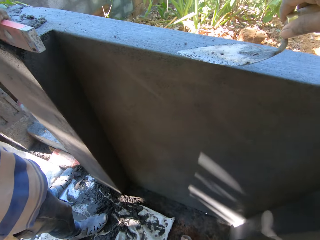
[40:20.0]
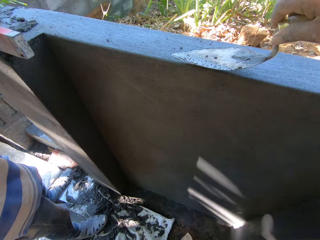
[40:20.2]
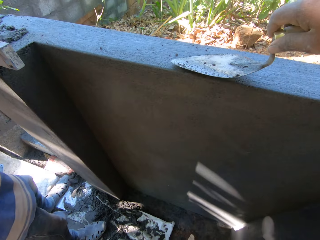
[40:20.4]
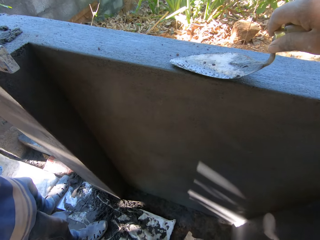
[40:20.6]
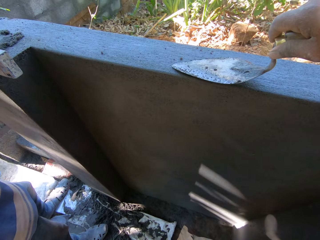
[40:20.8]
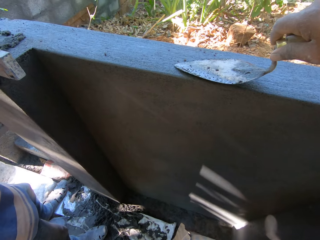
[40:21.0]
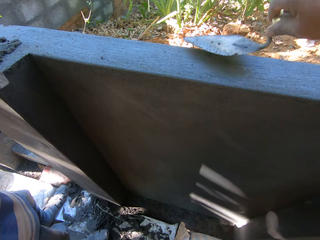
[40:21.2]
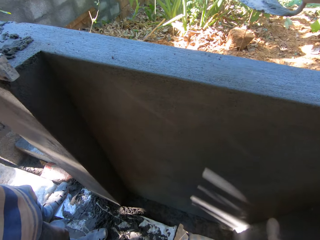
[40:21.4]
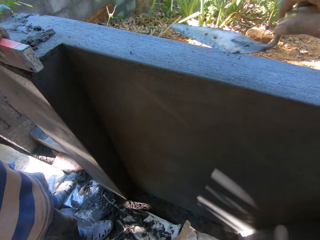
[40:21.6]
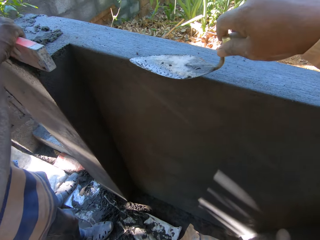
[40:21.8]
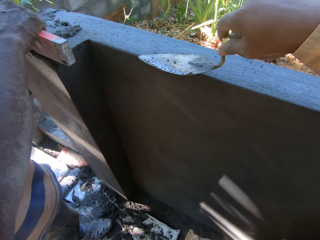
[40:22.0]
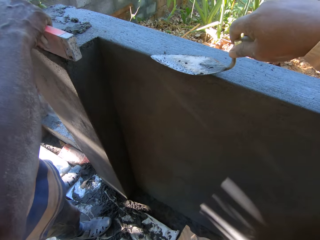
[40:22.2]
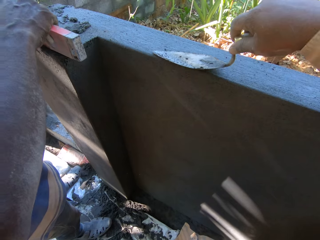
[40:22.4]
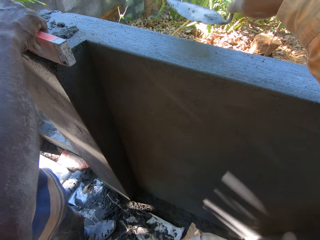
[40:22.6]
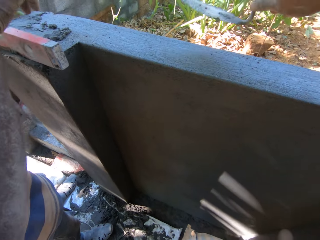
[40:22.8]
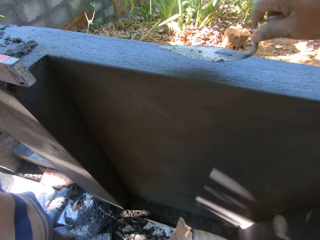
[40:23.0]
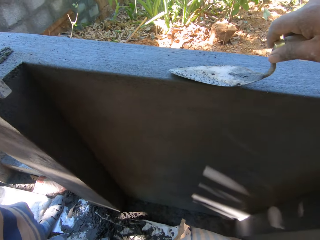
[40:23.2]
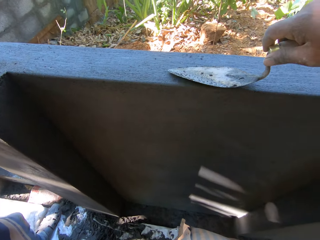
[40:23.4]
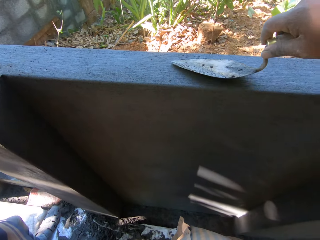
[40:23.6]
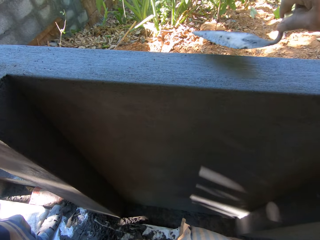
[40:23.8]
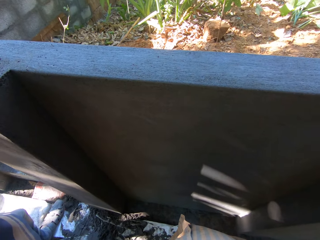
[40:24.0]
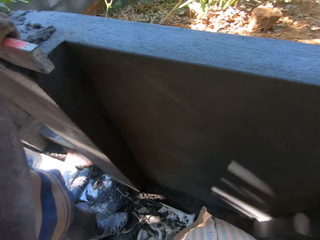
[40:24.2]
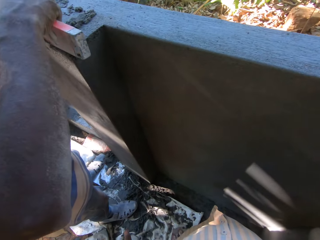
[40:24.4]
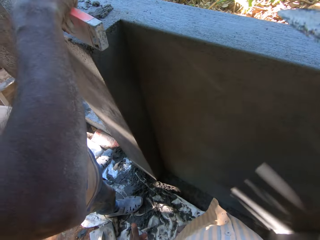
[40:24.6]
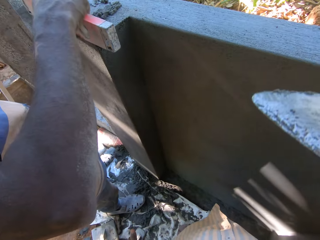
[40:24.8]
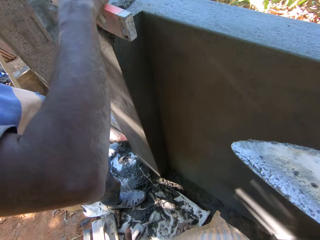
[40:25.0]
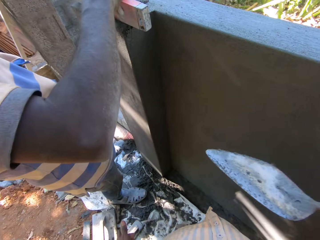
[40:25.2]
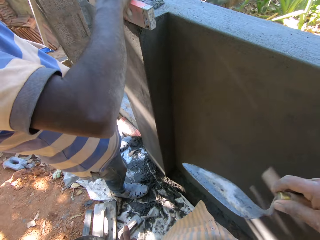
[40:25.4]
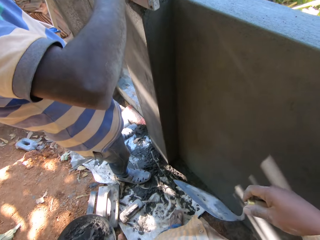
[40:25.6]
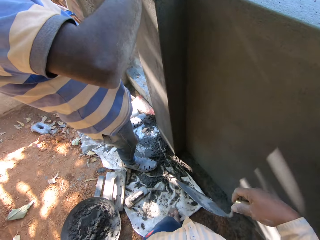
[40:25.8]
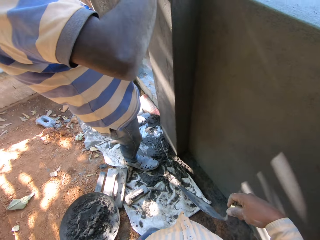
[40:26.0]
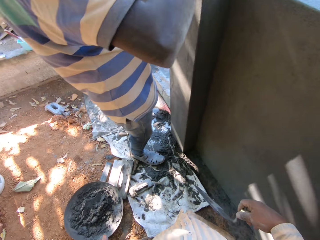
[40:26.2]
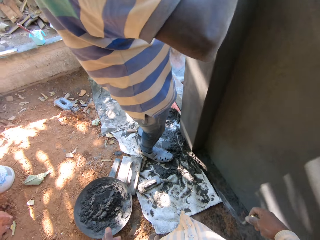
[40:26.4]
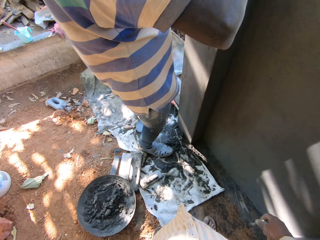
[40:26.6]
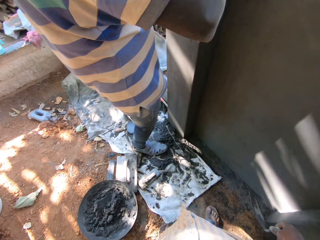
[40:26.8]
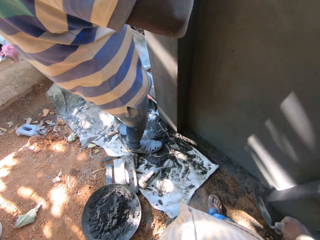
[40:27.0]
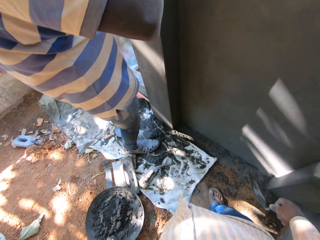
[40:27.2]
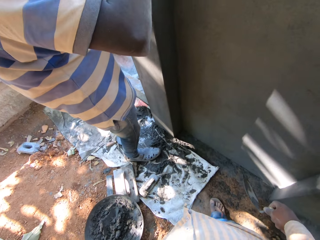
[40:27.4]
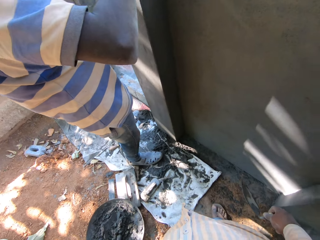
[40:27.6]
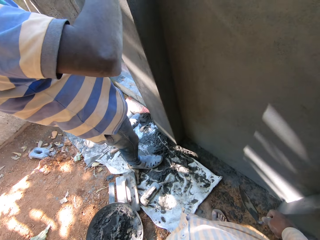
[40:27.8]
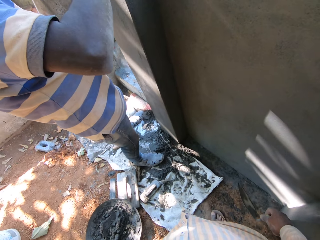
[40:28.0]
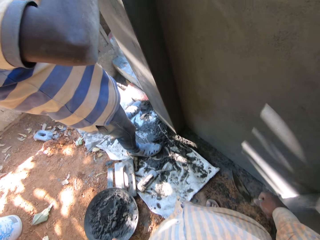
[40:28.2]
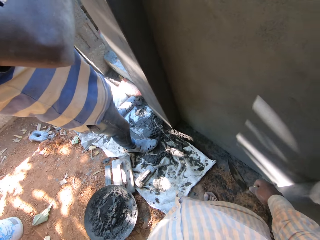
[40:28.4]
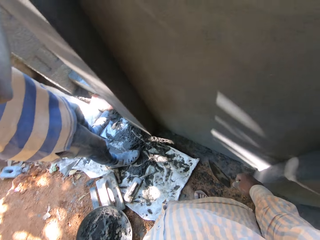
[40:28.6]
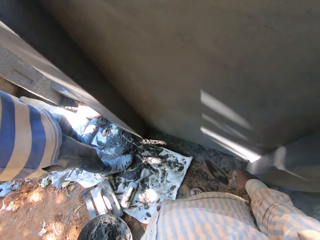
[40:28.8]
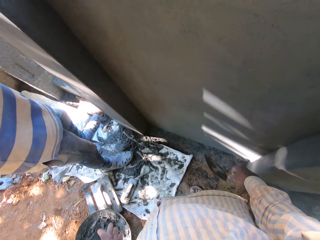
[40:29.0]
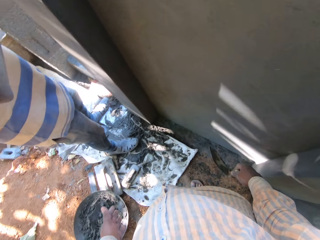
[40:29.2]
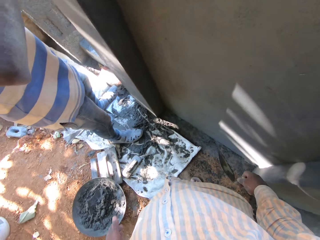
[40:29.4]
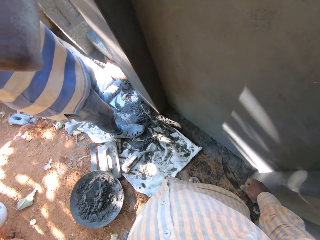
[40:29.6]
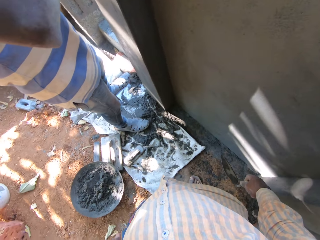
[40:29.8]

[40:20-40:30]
The camera wearer places the trowel on the wall. He smoothens the wall with the trowel in his right hand.

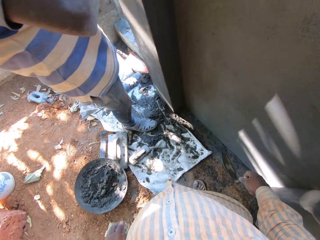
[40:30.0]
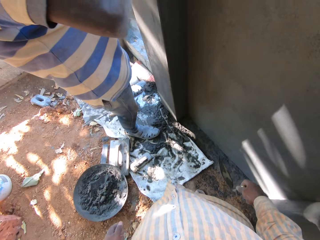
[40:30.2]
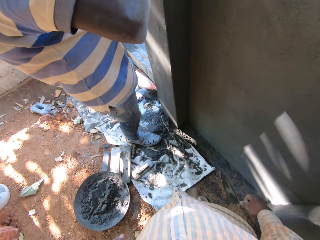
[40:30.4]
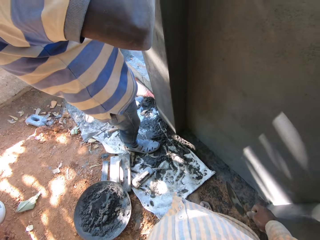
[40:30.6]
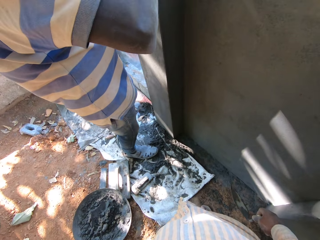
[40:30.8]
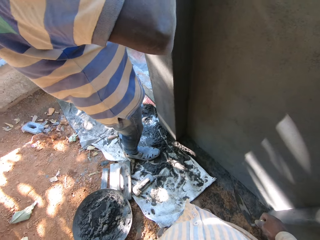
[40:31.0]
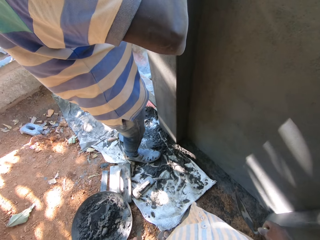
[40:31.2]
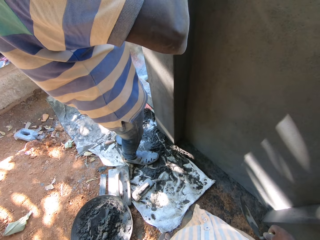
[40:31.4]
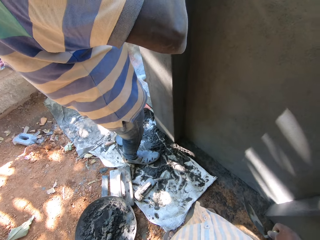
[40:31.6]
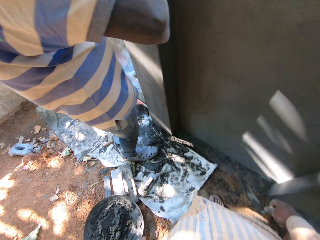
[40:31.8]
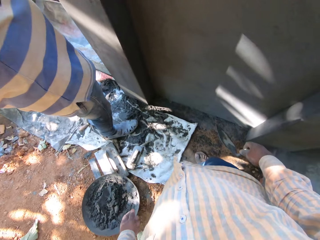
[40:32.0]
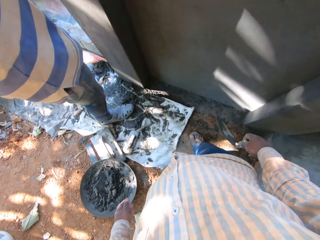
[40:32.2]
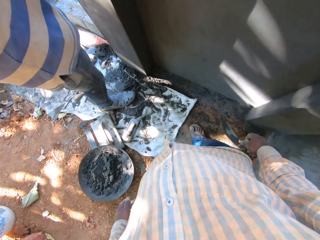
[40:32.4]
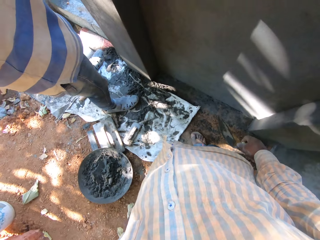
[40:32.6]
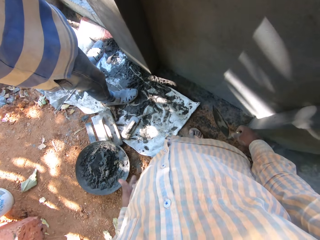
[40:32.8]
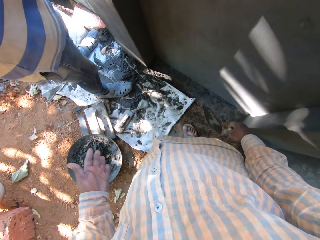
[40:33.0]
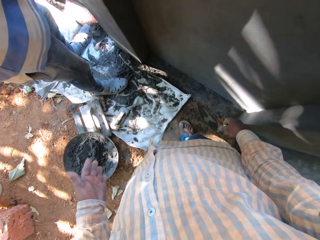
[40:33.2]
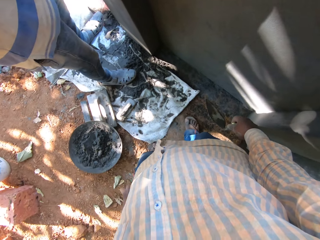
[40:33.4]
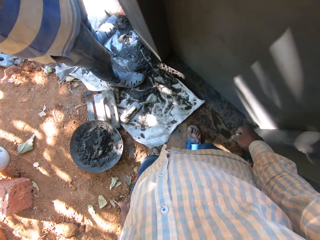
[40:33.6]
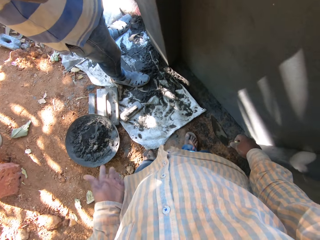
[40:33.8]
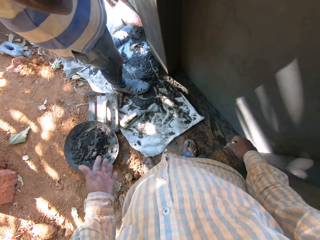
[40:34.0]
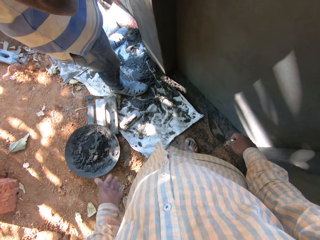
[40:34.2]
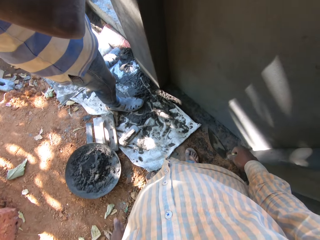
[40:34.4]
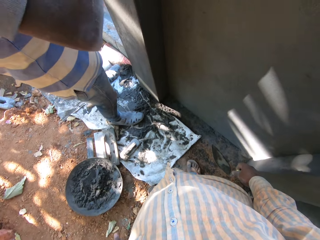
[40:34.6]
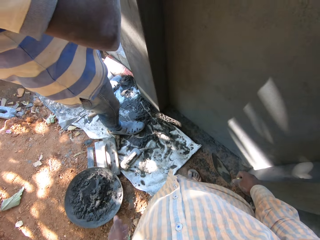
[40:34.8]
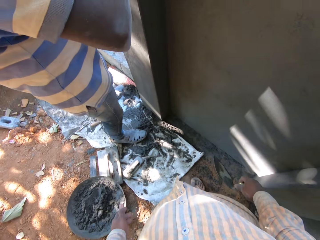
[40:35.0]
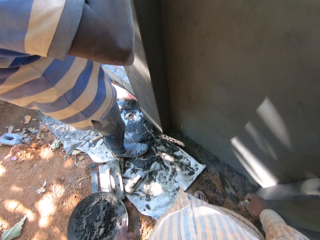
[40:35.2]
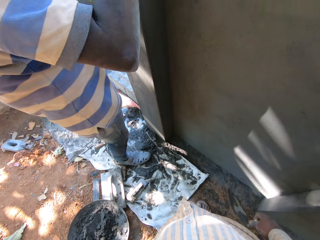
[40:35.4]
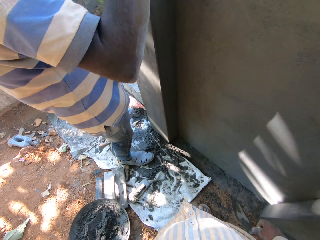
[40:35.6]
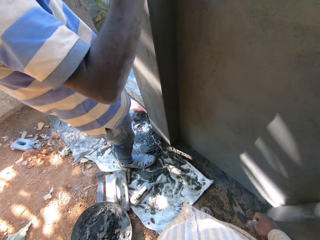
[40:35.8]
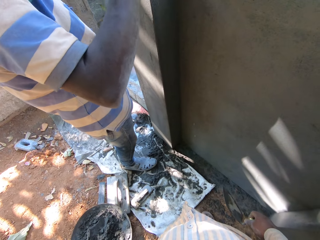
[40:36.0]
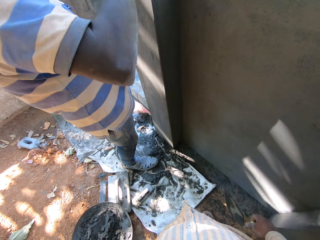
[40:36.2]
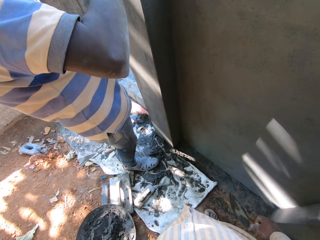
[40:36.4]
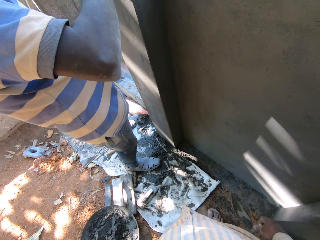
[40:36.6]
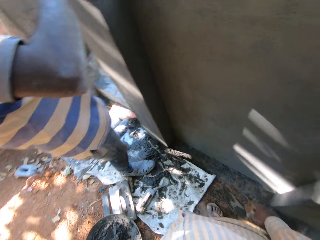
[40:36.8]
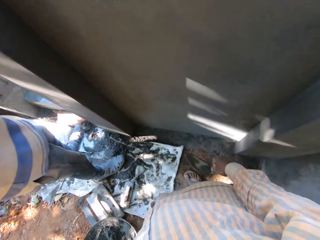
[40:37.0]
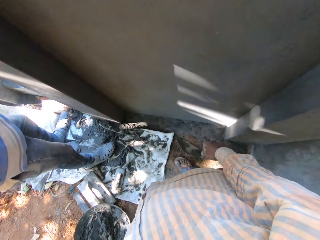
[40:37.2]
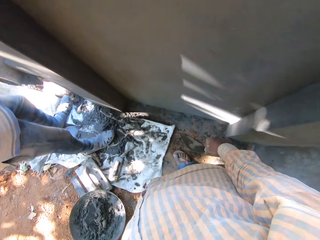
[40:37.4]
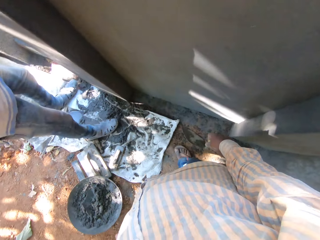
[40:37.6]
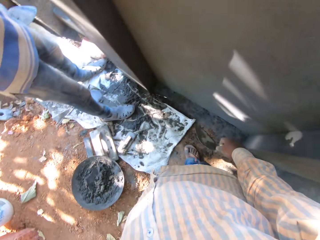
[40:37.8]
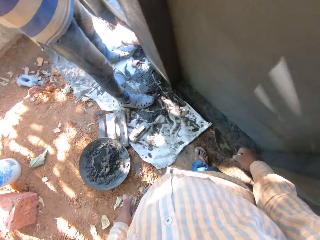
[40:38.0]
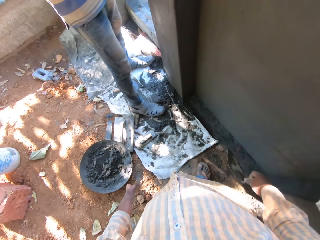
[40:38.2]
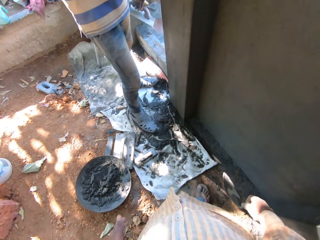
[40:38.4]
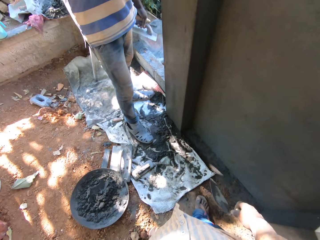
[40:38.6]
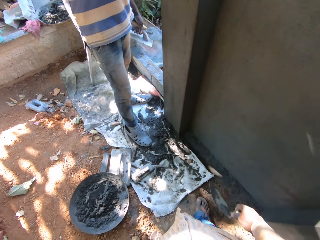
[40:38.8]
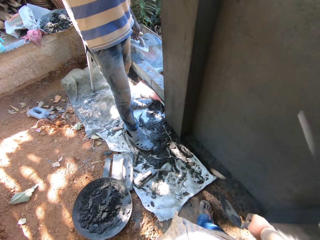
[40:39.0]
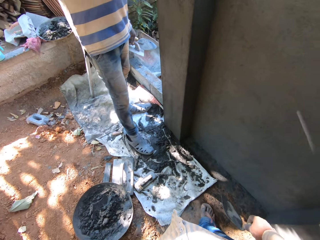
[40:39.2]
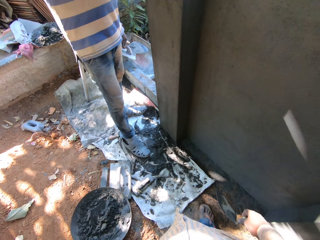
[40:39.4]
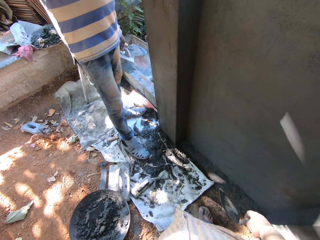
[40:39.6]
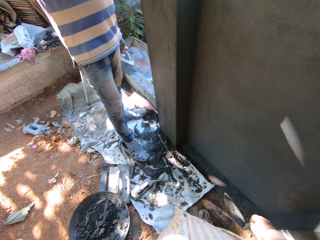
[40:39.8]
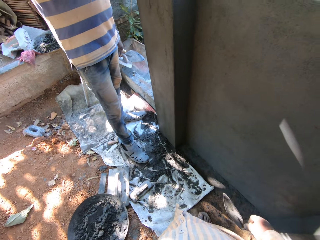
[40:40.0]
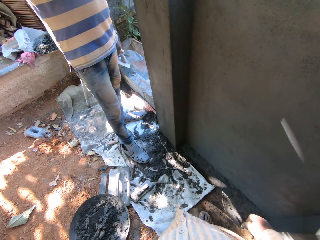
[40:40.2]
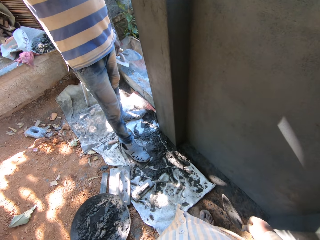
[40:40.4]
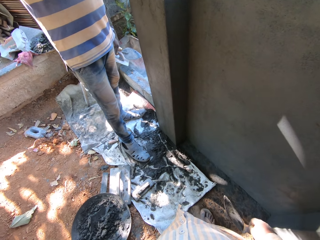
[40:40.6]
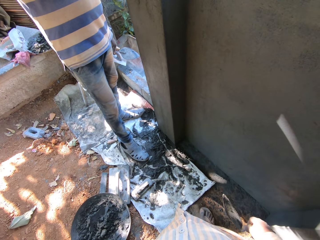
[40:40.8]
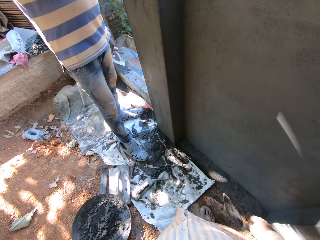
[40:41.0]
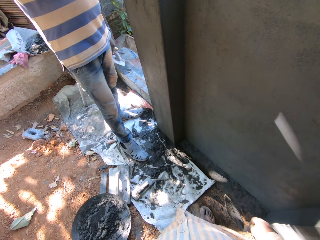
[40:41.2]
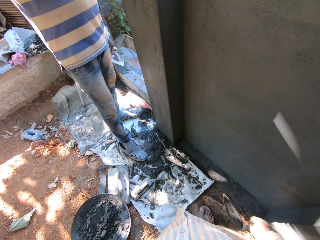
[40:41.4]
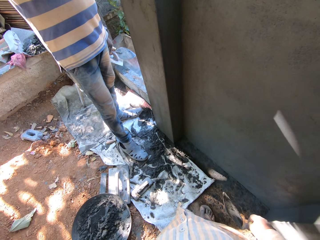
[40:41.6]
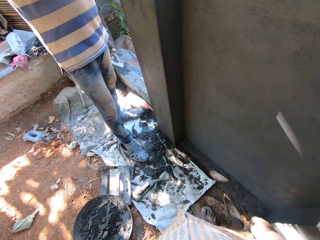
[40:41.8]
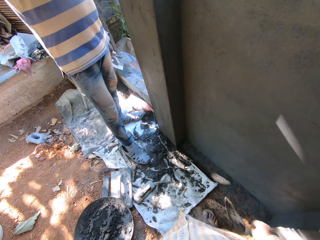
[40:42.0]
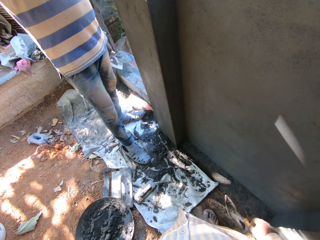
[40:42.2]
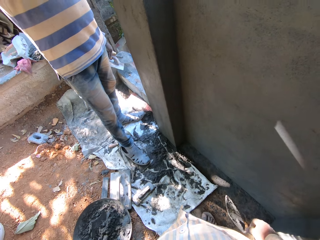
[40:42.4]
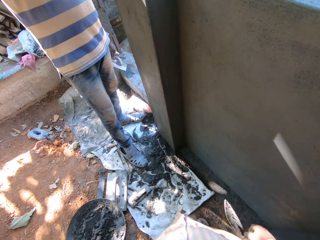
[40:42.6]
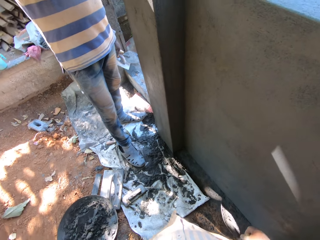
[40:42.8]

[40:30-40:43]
The camera wearer stares around. He dusts his left hand on his pants. He wipes the hand with the shirt.
